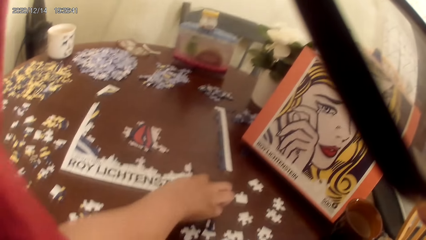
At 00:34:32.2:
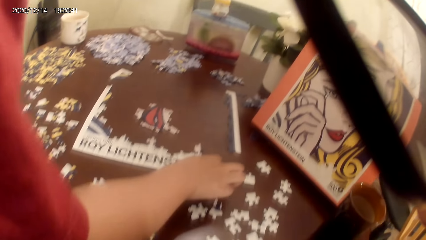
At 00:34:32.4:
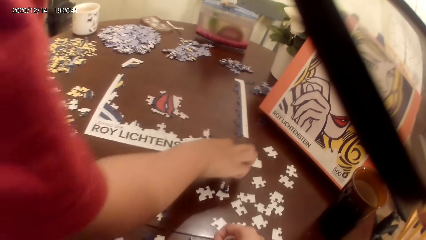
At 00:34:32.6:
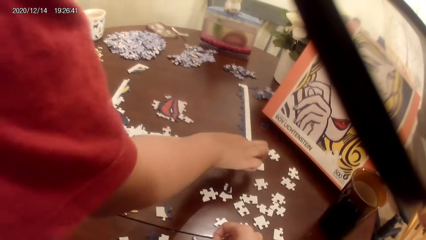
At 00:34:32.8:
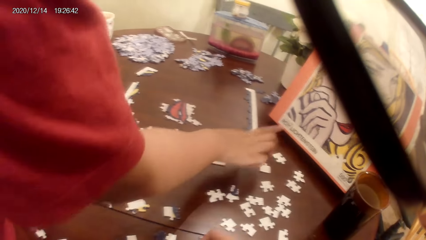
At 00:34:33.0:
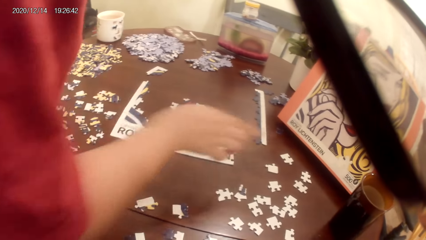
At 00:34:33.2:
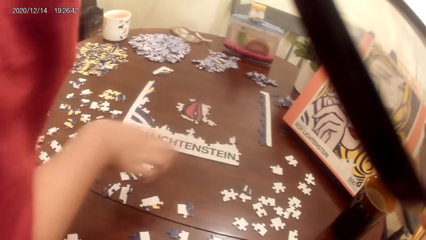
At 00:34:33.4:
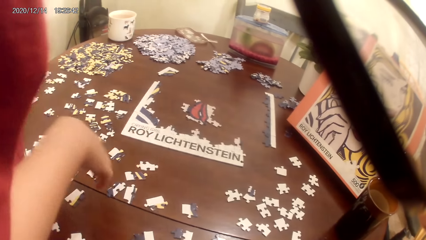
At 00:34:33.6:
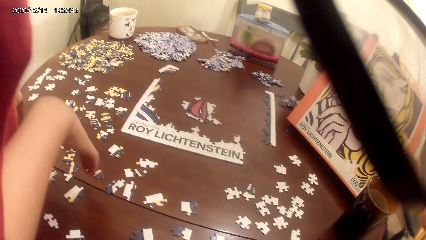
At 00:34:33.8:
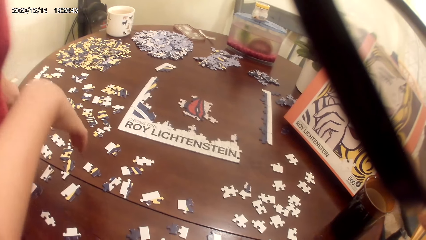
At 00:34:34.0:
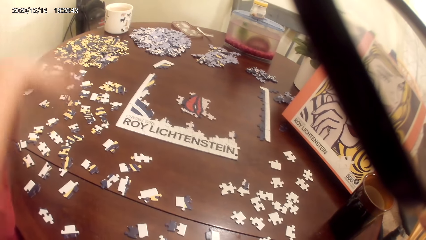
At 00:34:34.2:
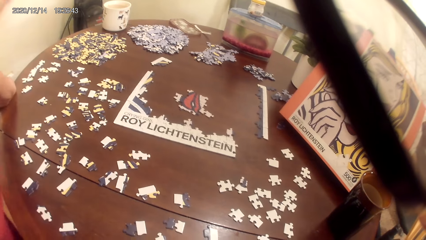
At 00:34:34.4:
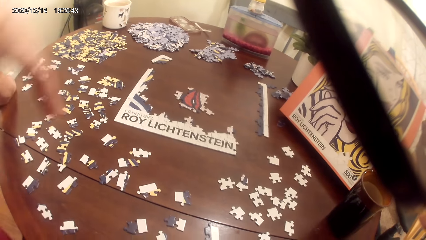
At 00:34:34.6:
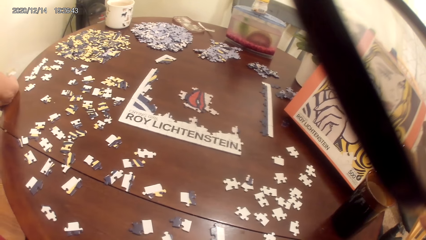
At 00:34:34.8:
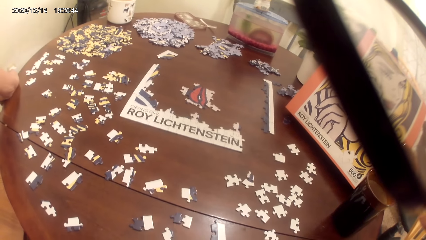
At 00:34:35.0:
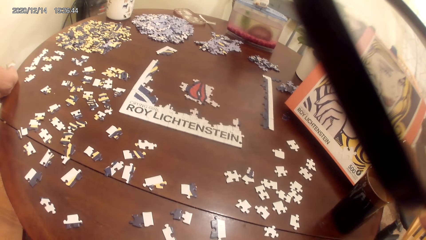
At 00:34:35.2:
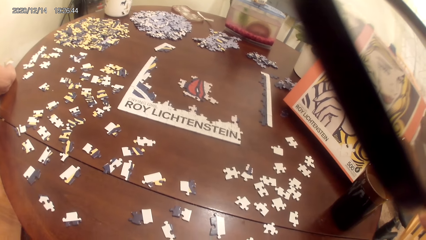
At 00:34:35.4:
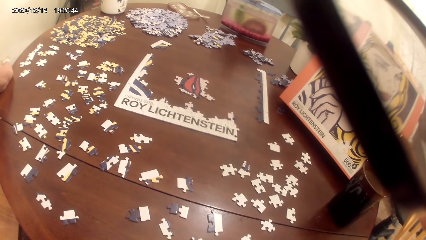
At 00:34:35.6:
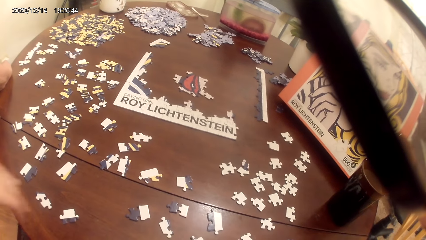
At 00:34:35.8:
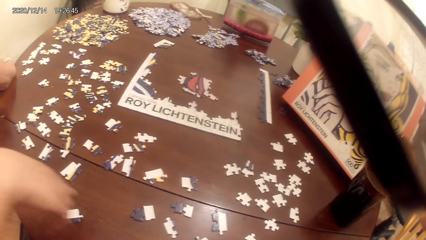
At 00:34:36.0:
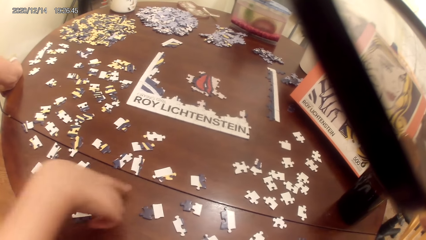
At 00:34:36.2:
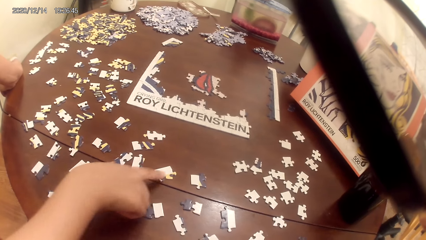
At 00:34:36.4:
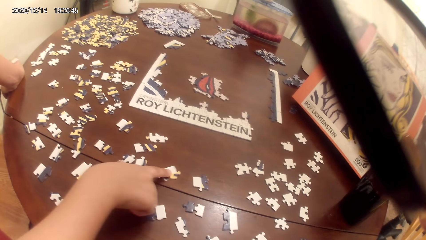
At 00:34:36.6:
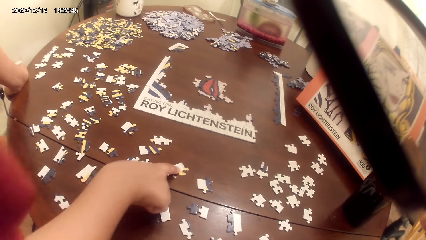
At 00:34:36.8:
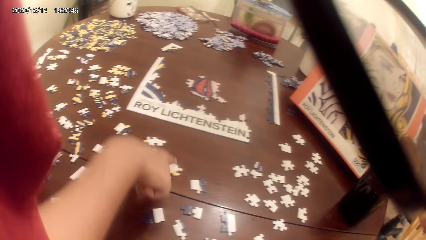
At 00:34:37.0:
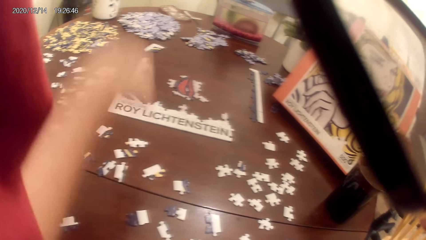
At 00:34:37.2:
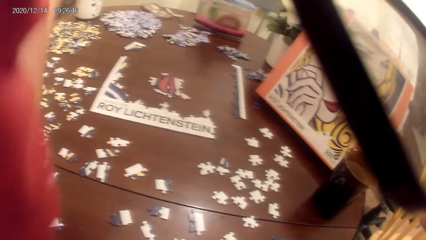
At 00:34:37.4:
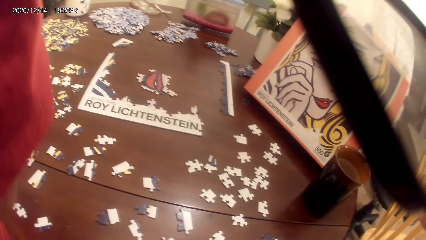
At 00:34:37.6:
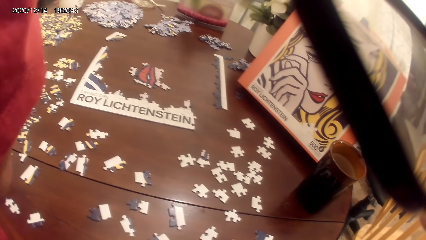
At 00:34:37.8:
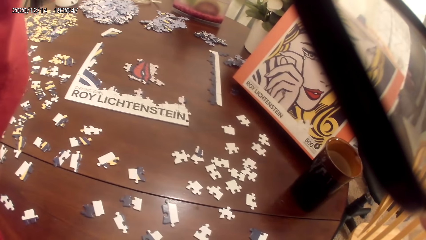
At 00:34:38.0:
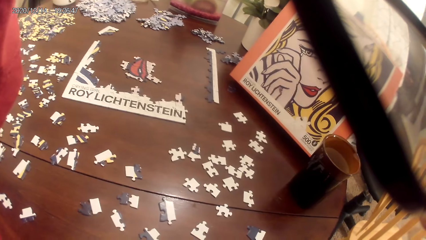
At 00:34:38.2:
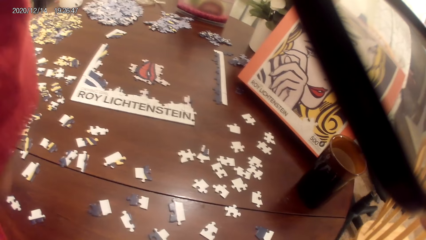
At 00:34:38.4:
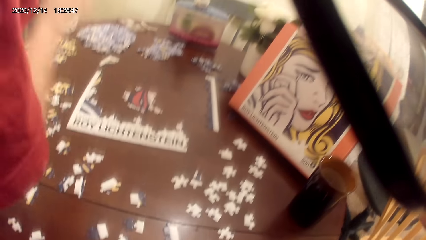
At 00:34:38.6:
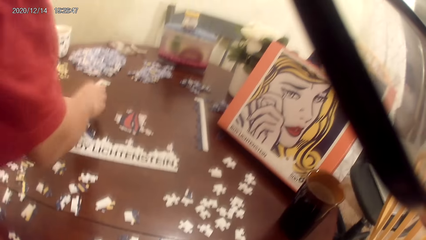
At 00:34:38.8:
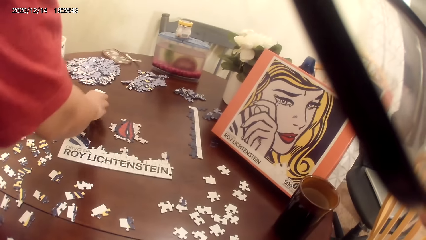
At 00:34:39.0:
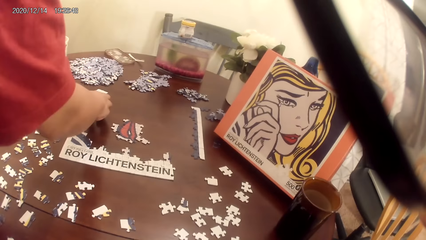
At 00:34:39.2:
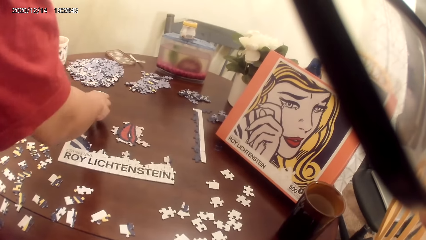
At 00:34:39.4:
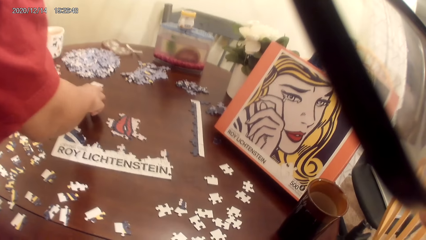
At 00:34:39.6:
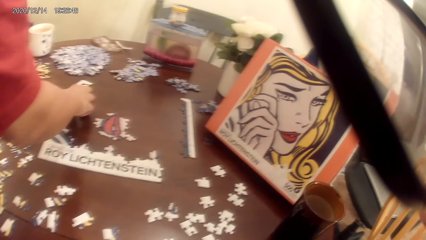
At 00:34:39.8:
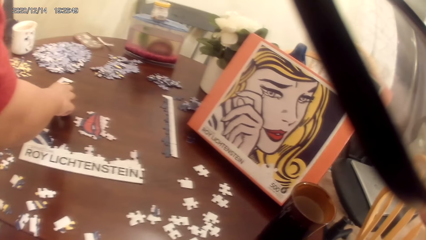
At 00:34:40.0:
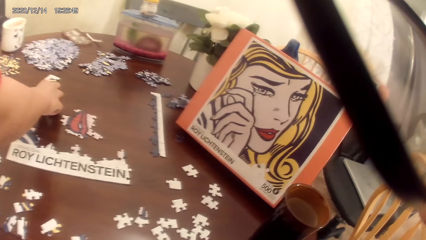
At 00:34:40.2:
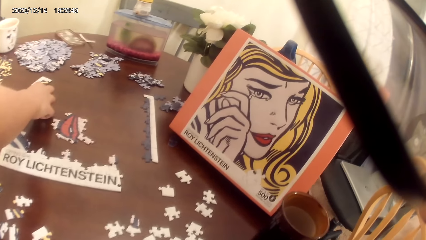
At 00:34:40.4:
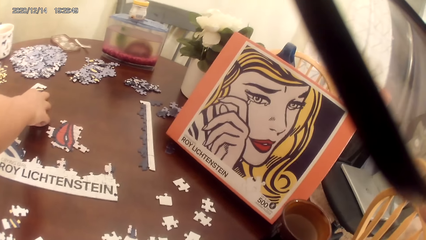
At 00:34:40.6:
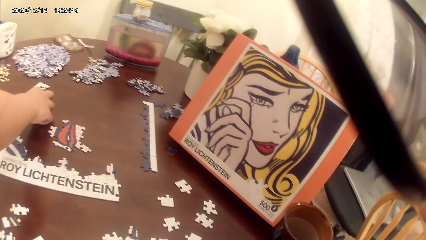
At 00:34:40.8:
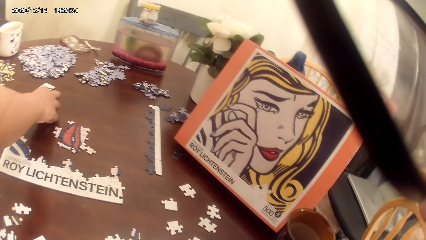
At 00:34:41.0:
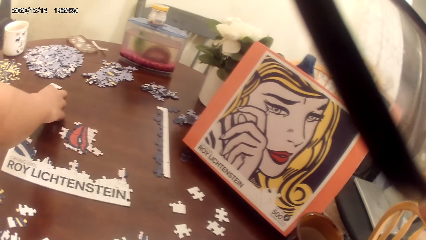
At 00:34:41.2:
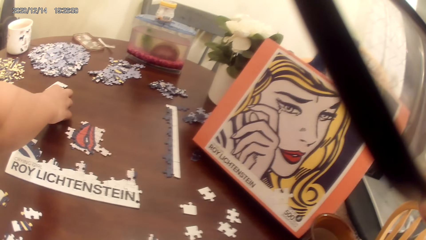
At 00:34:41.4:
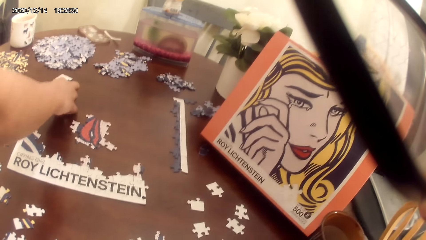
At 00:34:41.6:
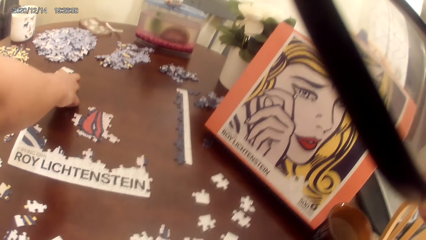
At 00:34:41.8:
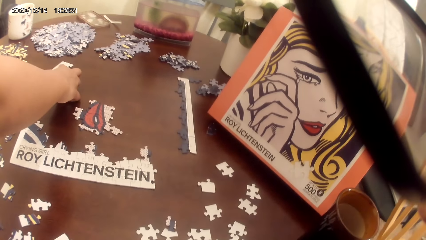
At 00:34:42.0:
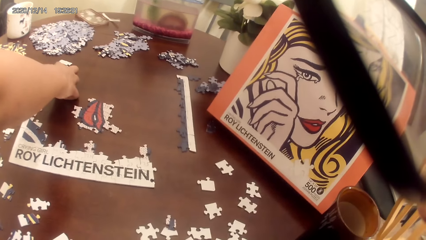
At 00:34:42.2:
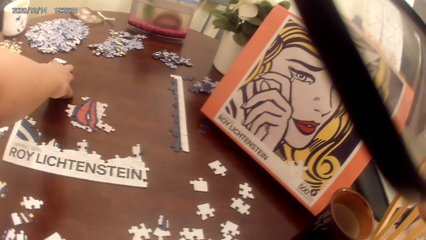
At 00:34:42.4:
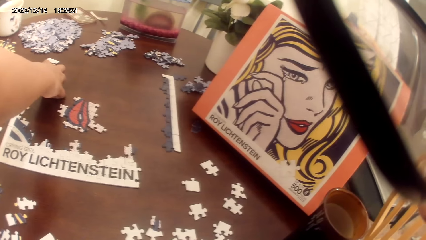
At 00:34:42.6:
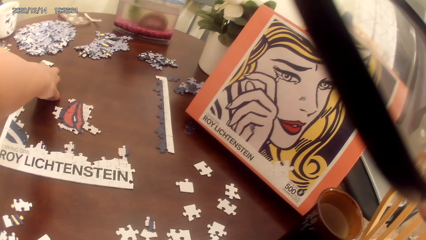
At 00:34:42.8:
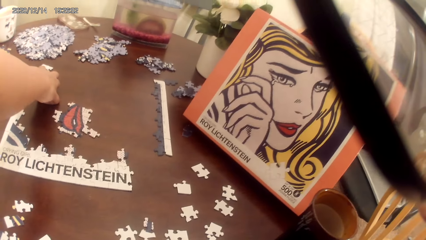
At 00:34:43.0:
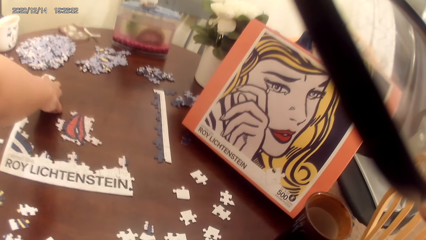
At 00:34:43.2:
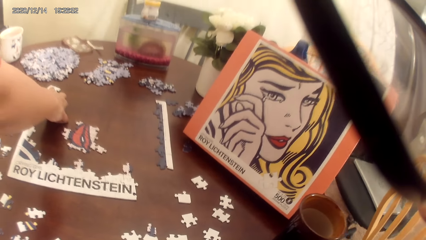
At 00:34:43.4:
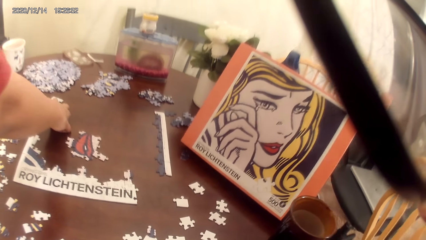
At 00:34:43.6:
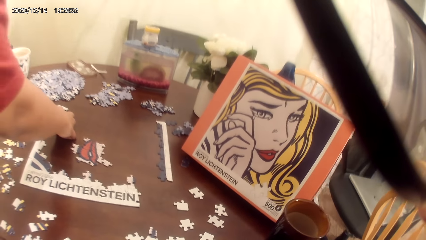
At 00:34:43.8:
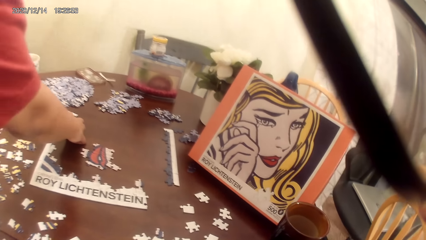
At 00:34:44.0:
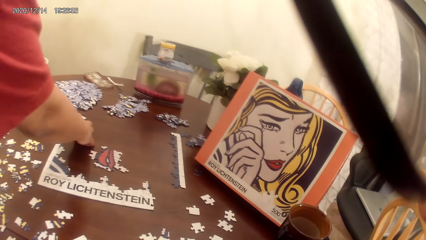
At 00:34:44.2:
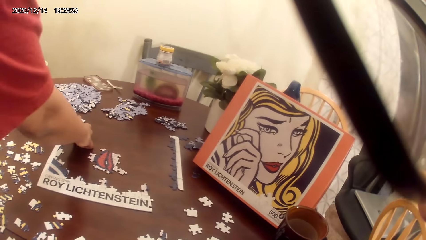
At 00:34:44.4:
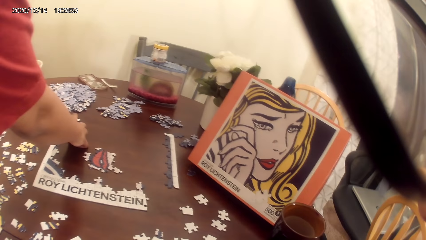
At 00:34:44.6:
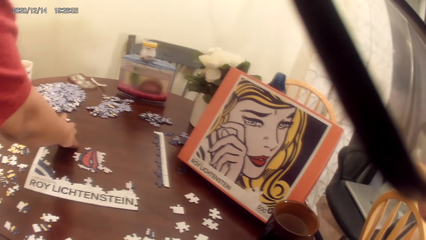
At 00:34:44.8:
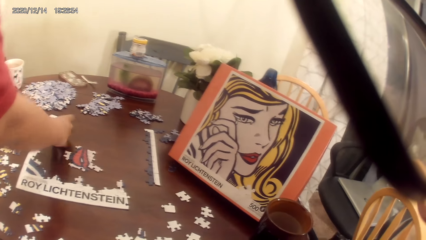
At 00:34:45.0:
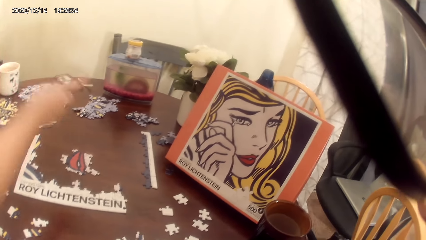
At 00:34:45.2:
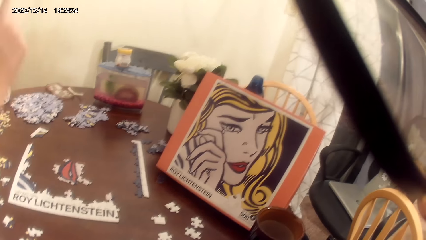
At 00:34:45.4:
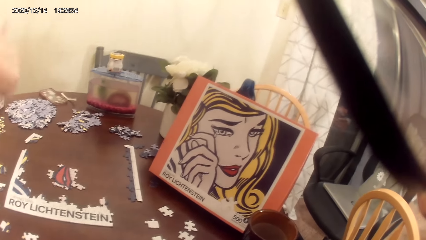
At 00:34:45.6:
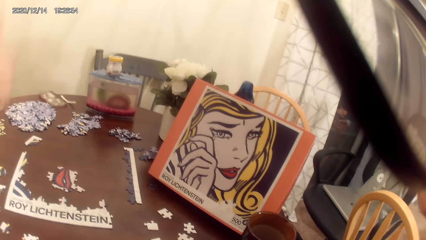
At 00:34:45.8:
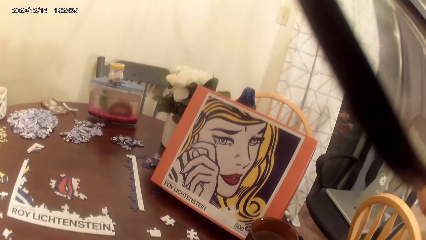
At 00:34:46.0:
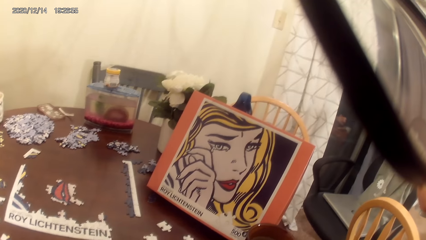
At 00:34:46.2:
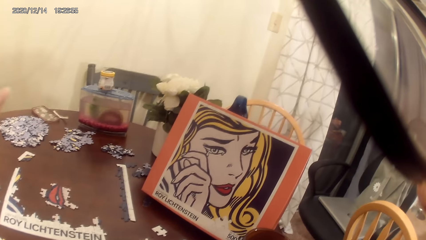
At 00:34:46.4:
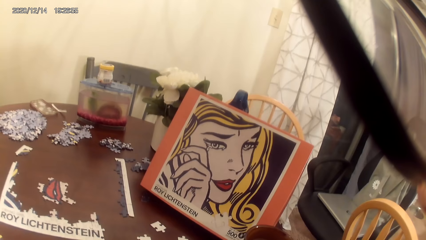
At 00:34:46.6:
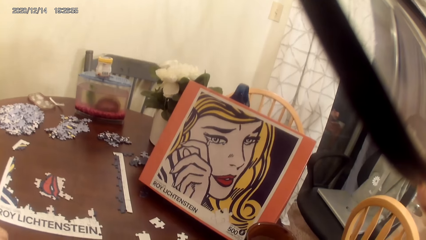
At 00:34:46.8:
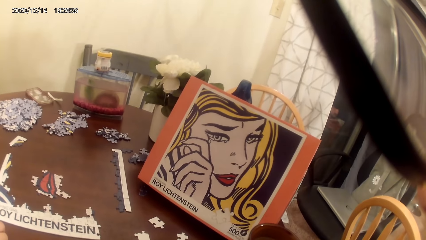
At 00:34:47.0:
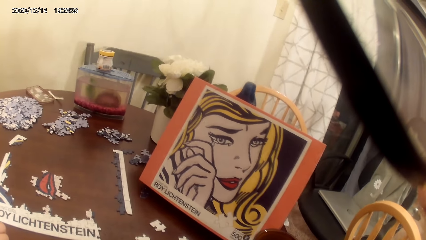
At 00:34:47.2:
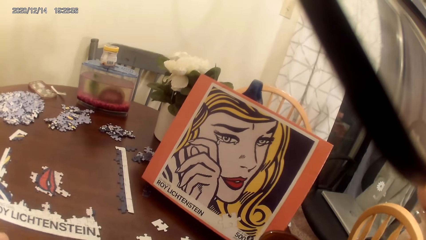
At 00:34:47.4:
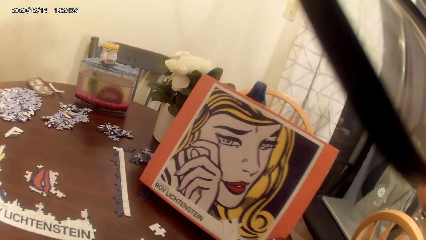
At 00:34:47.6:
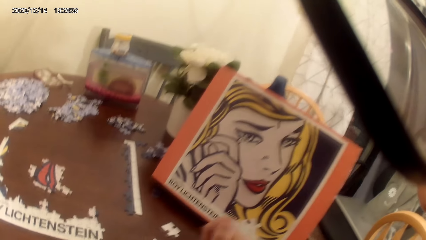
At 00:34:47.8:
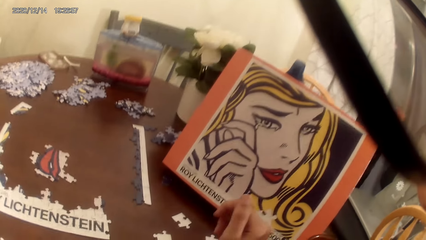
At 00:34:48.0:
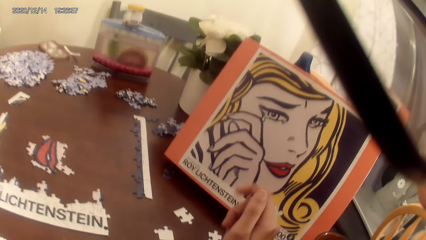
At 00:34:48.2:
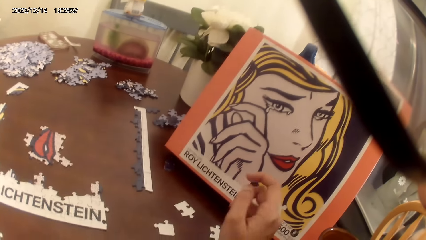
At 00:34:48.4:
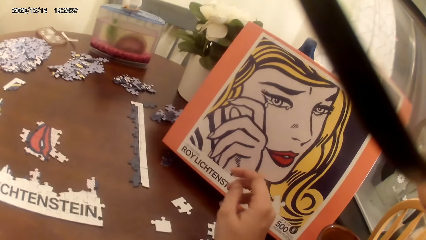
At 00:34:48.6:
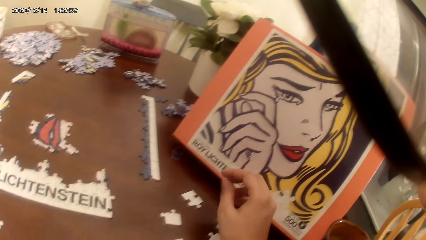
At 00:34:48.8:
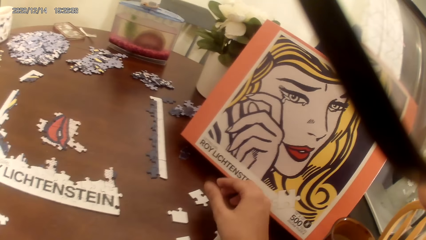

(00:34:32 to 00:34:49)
A person adjusts the puzzle piece. The person looks around. The camera wearer looks around. The person pushes the puzzle piece and looks around. The person taps the puzzle piece. The camera wearer flips the finger.
